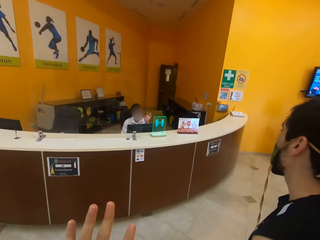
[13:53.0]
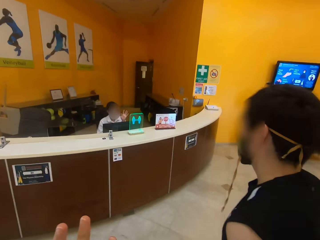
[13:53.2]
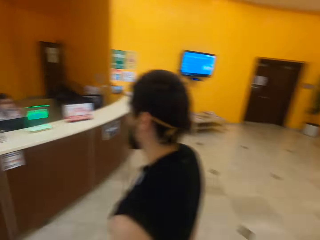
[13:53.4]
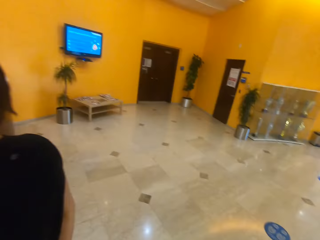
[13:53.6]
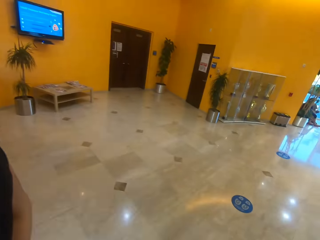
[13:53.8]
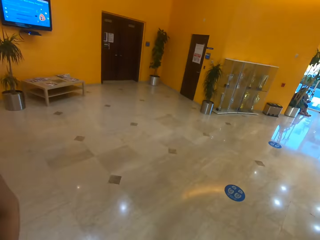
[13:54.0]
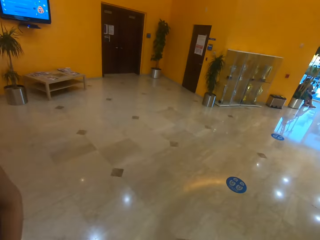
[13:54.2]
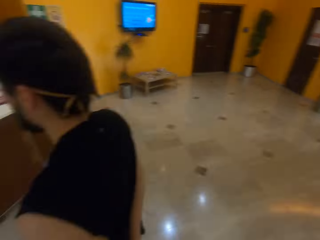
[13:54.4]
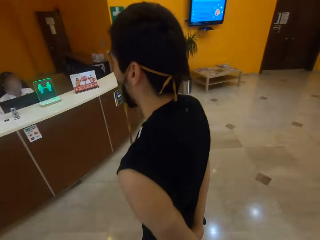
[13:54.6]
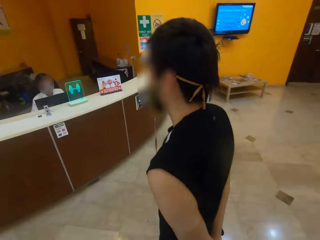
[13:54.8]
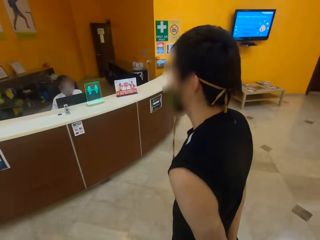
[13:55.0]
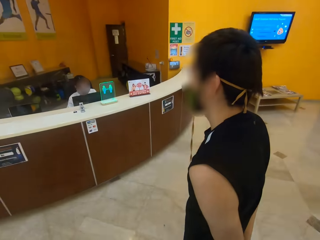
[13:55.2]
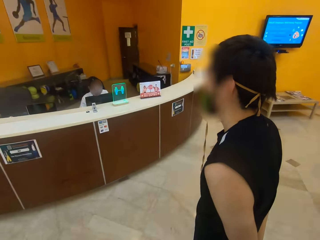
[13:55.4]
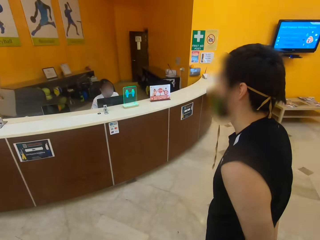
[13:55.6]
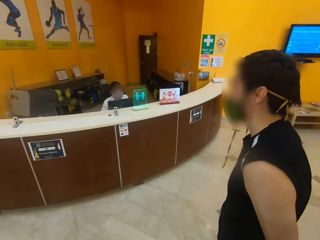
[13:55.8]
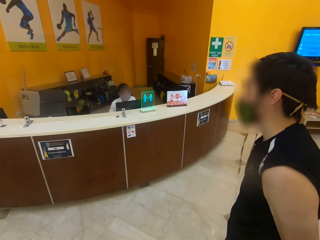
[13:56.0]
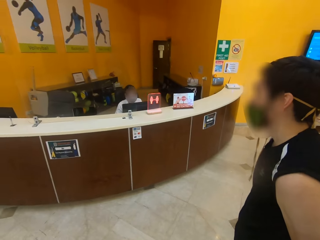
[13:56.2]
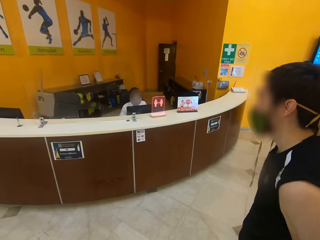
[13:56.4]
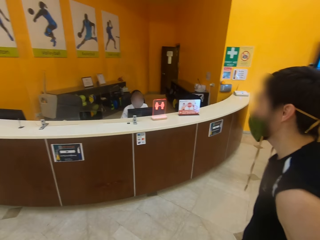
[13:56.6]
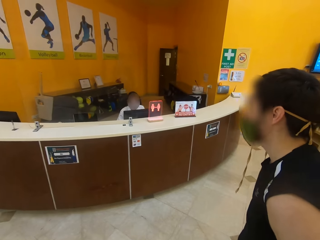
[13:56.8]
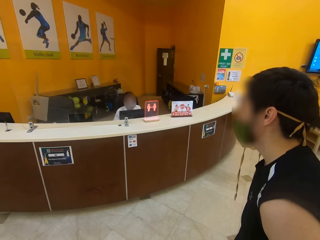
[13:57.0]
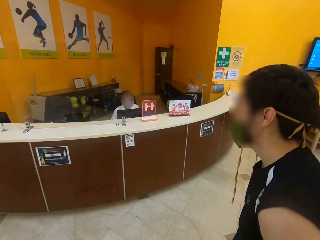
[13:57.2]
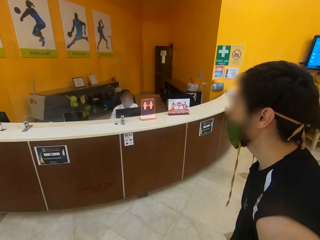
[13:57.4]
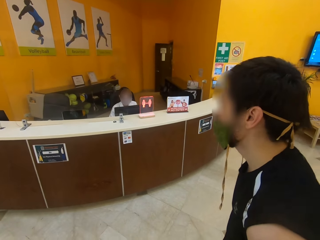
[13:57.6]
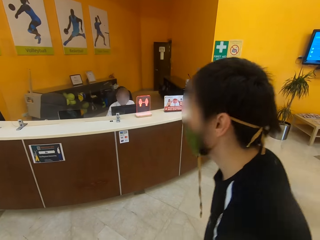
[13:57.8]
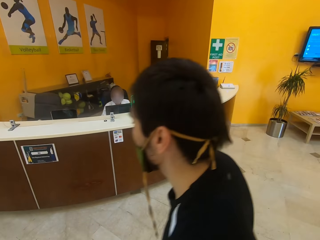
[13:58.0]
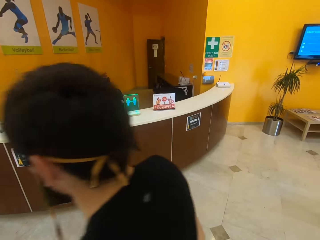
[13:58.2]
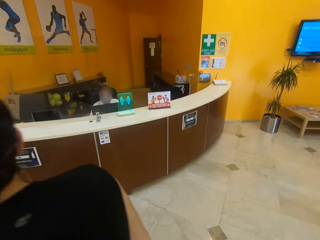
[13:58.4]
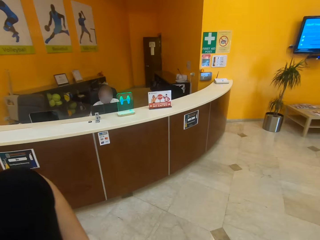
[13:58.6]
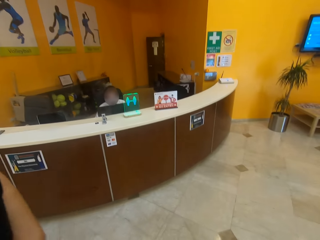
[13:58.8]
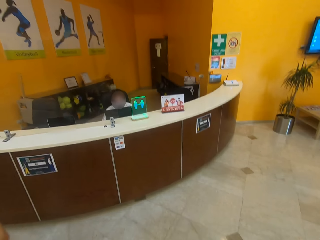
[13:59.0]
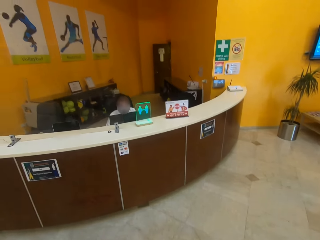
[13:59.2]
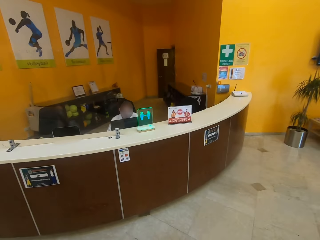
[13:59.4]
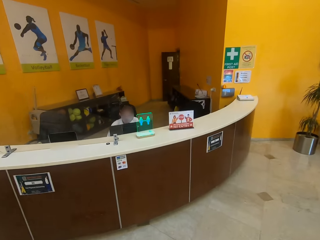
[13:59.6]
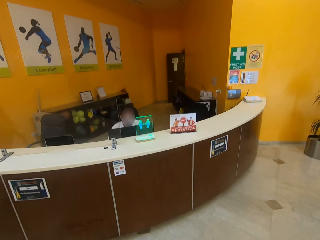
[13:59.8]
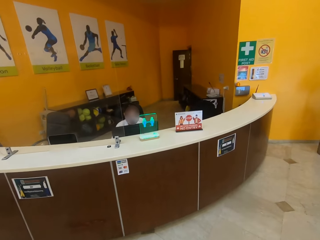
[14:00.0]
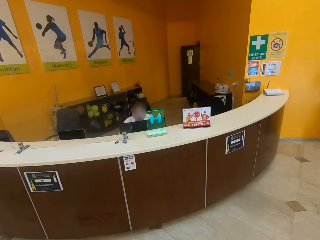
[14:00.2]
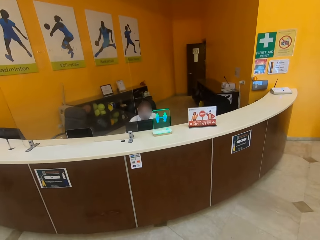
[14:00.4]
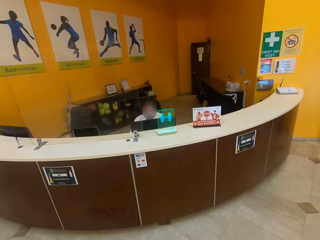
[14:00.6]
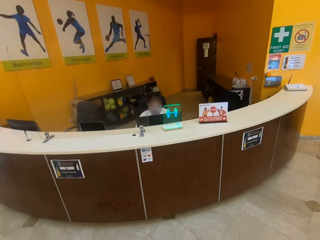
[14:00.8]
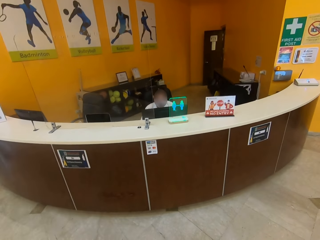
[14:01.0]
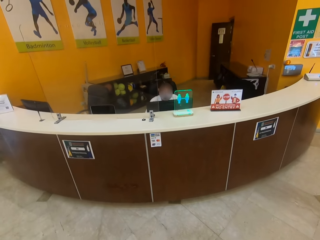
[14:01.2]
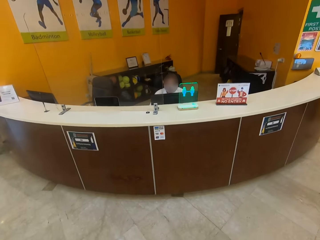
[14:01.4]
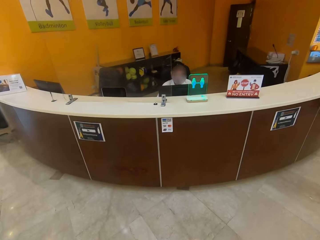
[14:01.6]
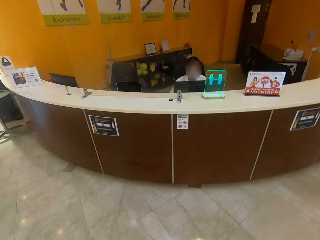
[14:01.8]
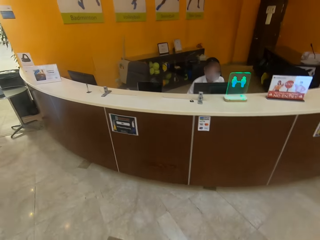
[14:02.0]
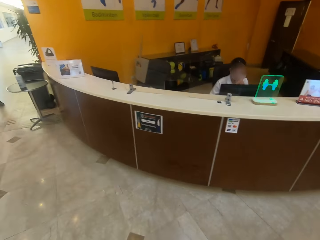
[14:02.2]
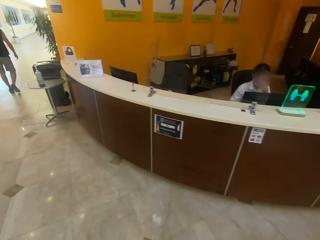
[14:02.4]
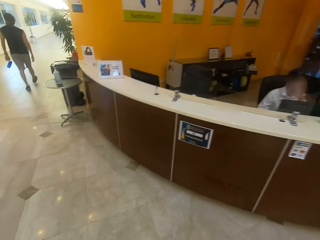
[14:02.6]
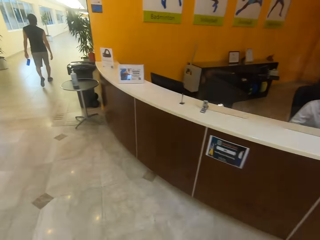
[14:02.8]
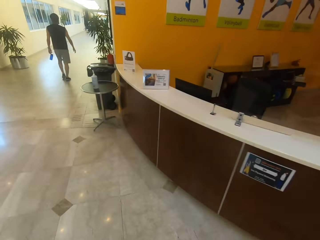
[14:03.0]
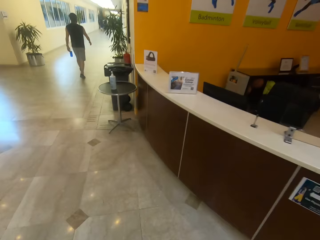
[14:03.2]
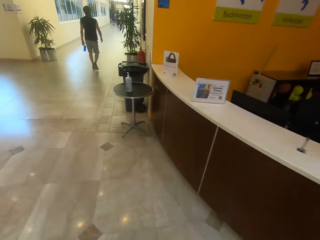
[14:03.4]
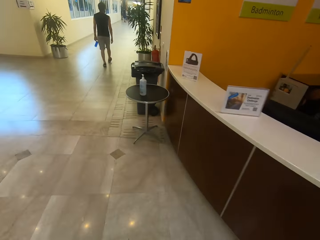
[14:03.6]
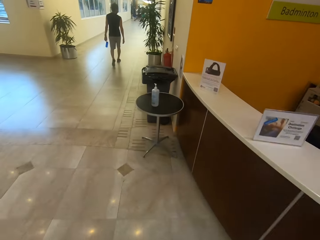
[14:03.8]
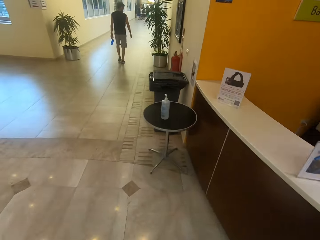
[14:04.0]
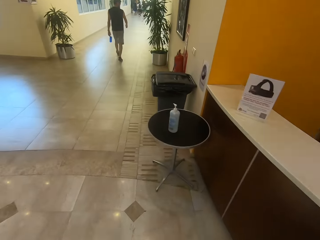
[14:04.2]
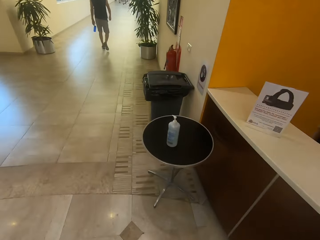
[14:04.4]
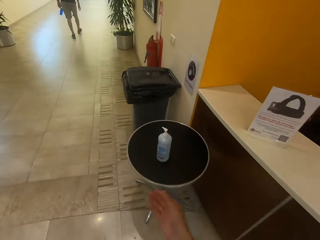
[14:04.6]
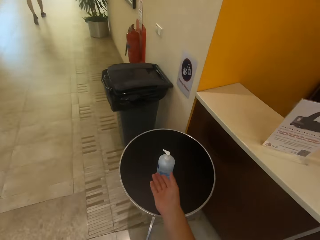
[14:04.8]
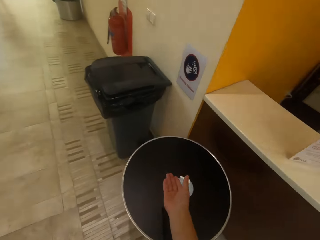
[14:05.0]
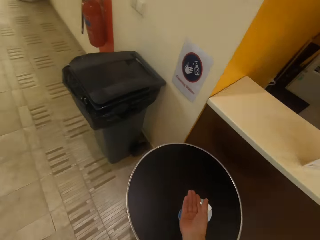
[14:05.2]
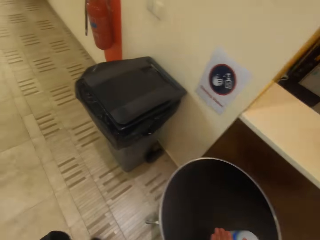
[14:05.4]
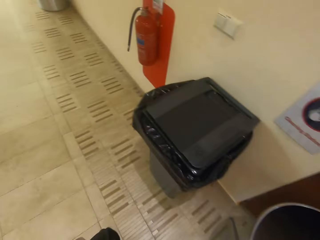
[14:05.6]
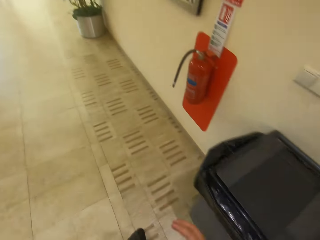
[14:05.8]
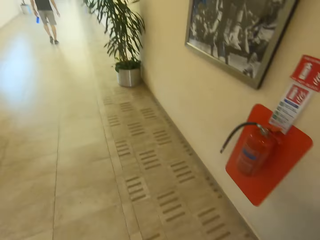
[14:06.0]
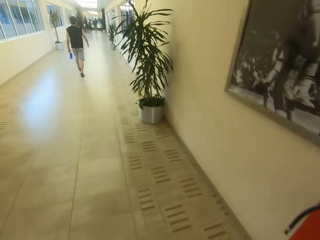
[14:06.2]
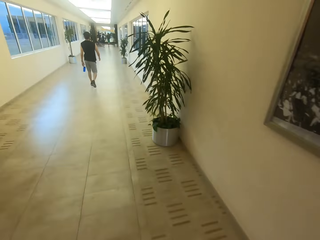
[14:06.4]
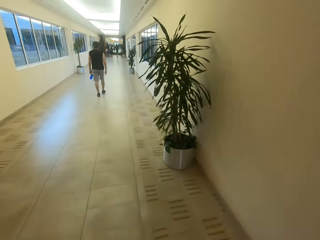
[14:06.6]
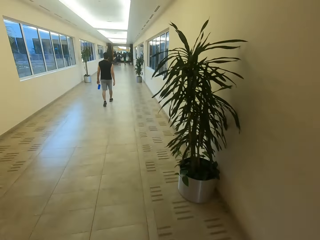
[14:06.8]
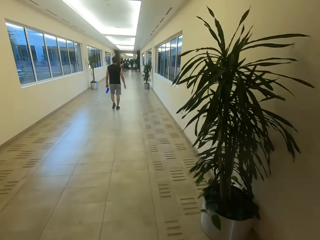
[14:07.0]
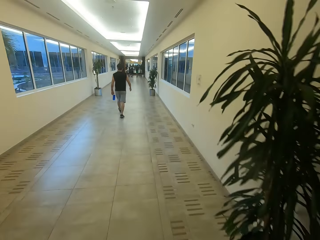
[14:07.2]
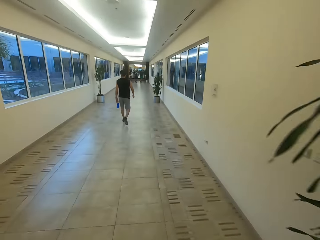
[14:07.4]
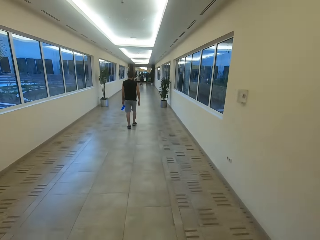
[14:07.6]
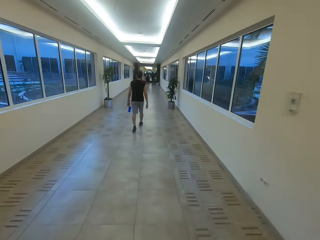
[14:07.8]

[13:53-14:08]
The camera wearer looks around. A man walks. The camera wearer looks at a person. He interacts with a receptionist. He walks and looks around. He sanitizes his hands. He runs. He walks.

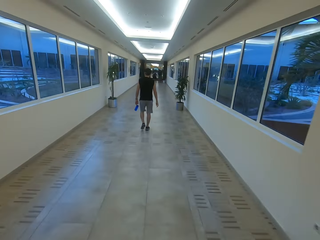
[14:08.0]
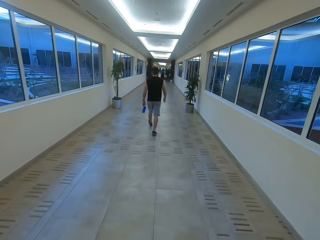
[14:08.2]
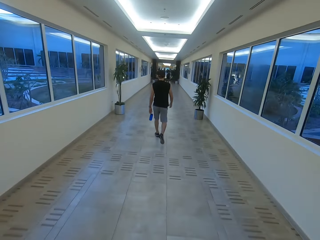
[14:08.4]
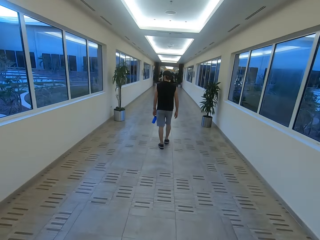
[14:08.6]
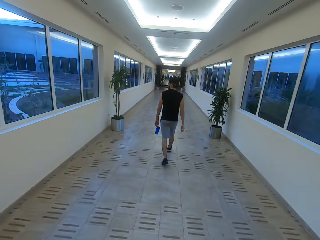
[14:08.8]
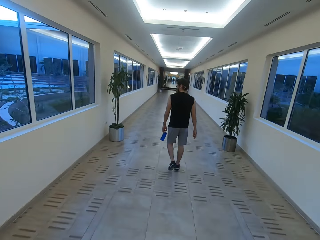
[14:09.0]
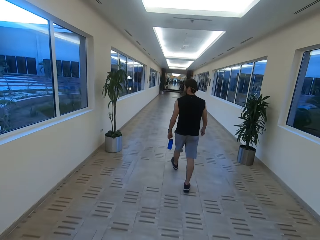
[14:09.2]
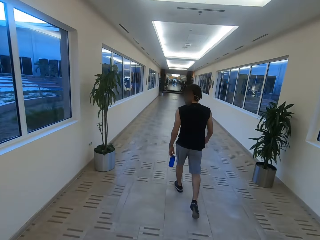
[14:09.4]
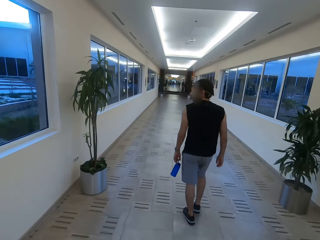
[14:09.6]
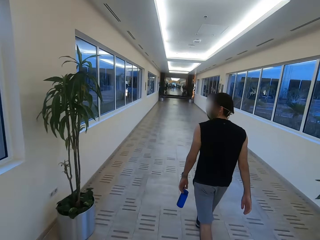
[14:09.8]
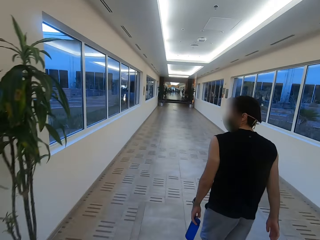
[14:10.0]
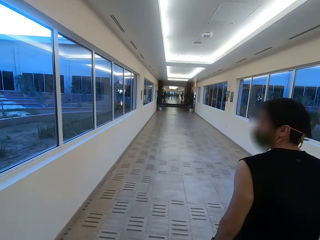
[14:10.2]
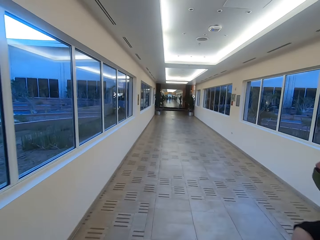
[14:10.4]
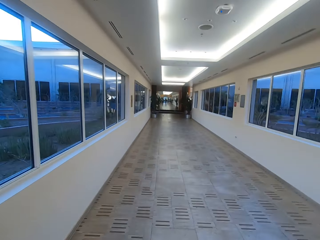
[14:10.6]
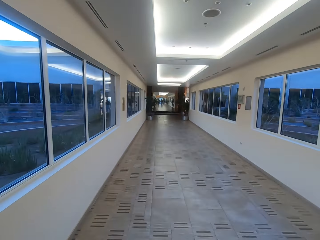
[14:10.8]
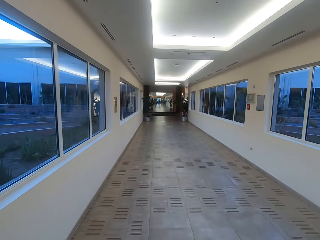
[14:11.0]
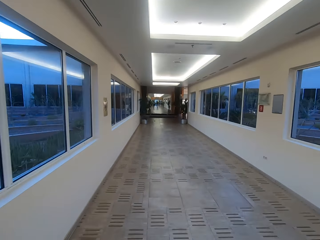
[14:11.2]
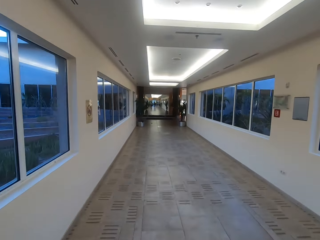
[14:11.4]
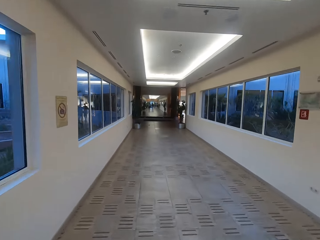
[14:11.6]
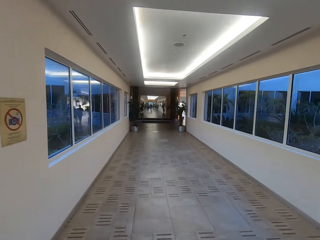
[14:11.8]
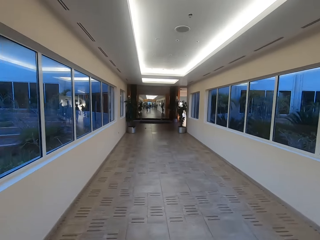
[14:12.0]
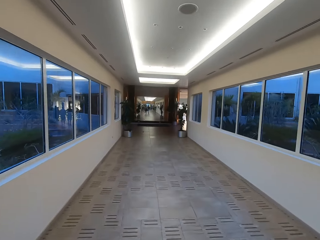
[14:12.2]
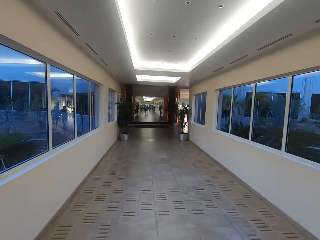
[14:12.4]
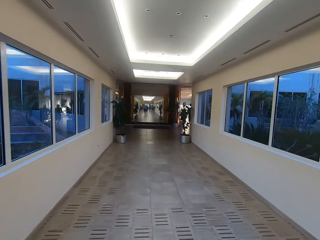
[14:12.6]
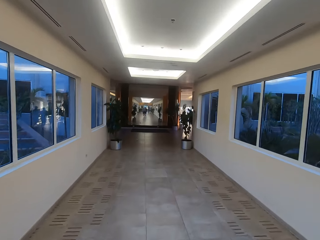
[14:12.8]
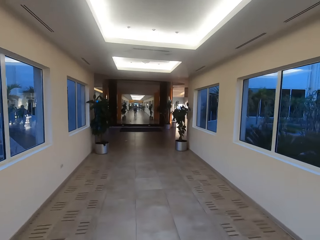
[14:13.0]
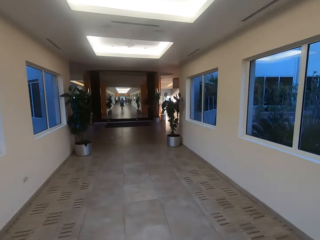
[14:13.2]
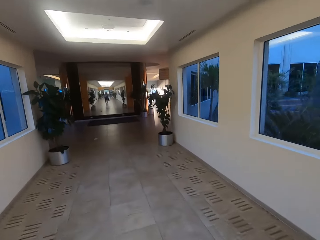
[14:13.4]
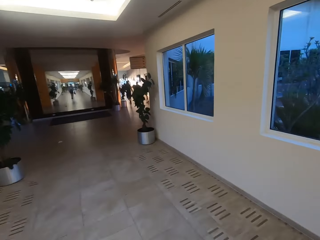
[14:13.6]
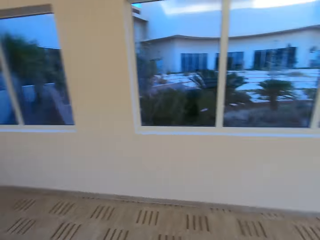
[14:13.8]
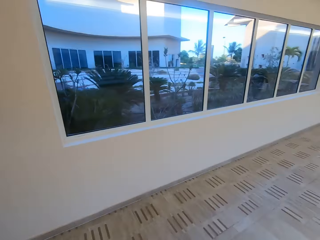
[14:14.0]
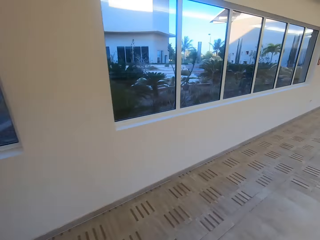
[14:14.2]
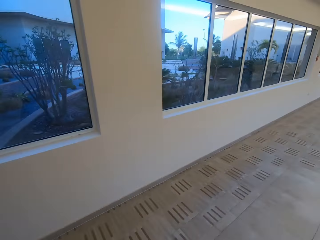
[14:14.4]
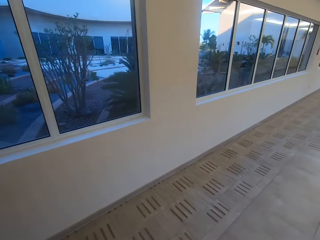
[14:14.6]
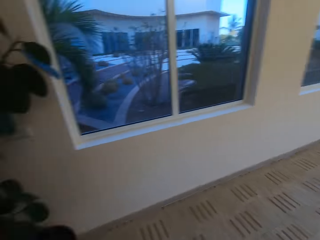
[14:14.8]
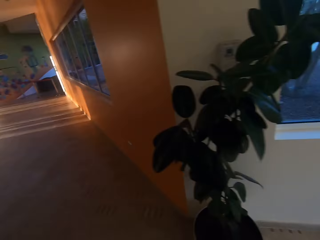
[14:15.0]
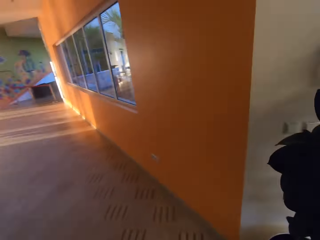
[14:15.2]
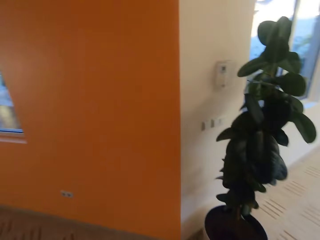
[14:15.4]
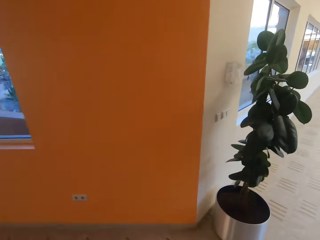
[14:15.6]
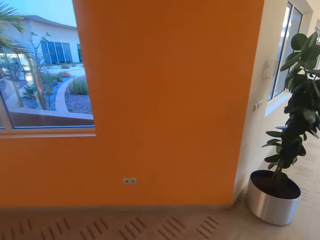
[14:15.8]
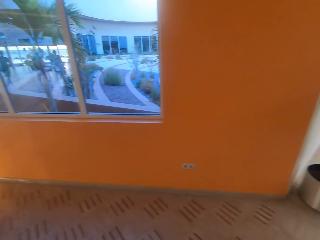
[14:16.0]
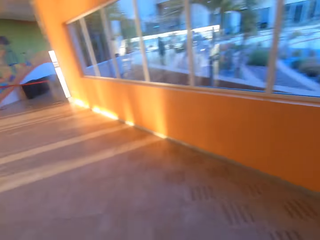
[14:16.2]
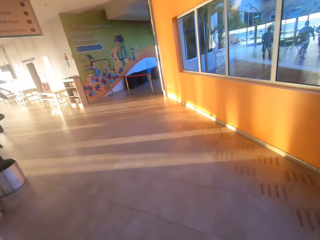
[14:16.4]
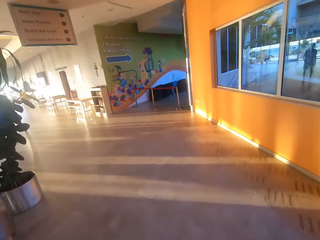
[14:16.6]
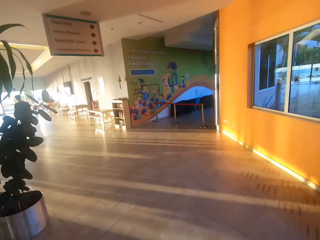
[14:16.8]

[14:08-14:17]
The camera wearer walks and looks around.
